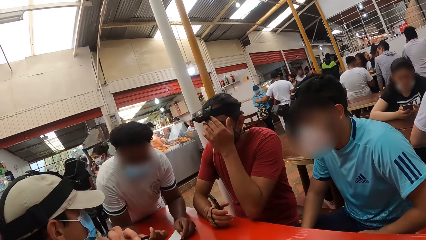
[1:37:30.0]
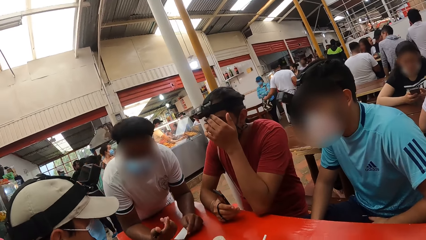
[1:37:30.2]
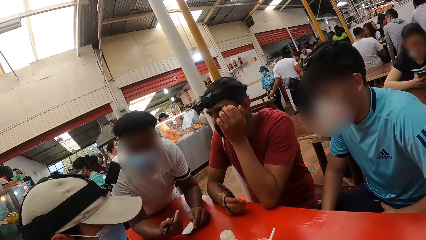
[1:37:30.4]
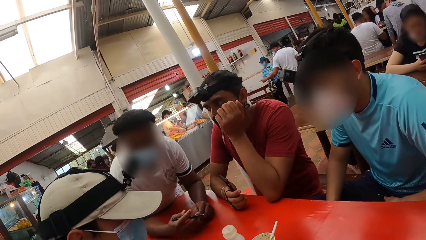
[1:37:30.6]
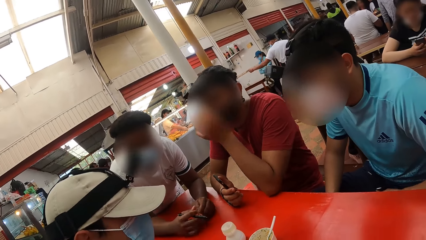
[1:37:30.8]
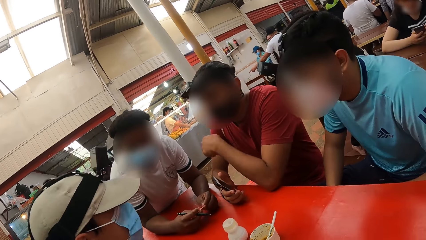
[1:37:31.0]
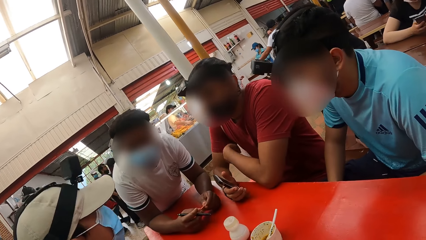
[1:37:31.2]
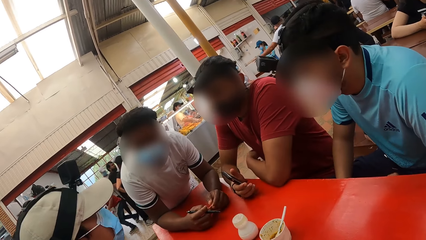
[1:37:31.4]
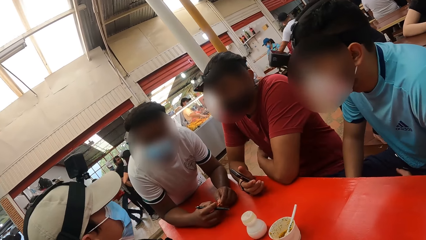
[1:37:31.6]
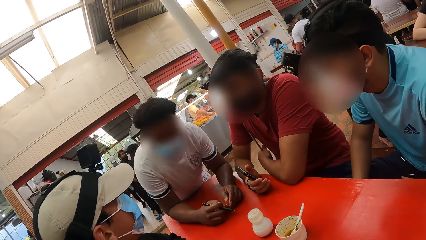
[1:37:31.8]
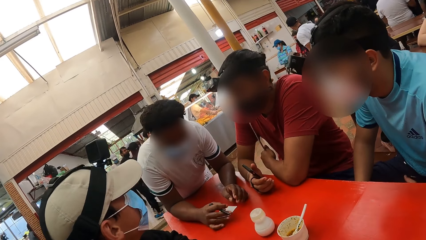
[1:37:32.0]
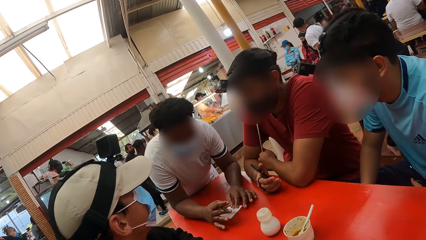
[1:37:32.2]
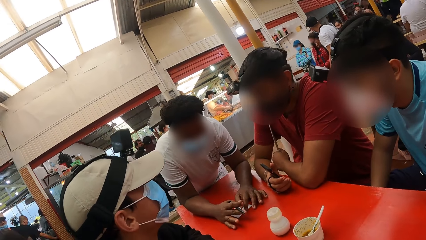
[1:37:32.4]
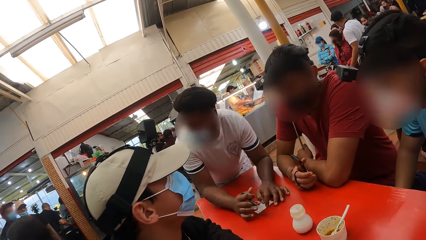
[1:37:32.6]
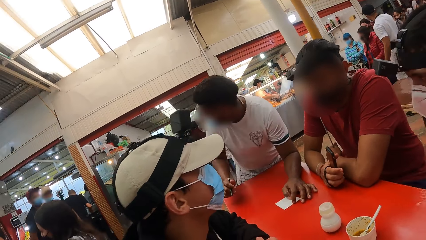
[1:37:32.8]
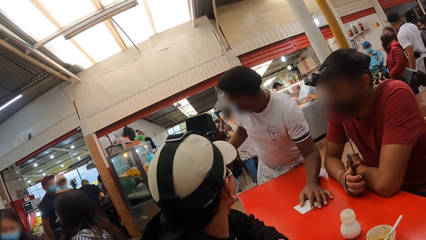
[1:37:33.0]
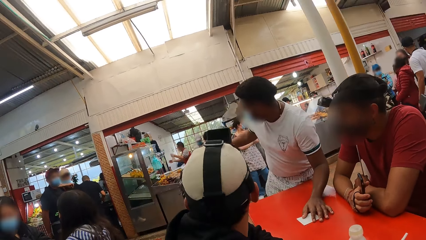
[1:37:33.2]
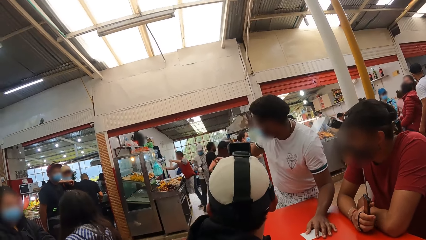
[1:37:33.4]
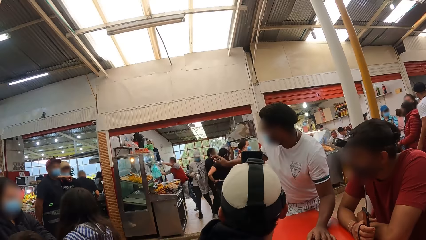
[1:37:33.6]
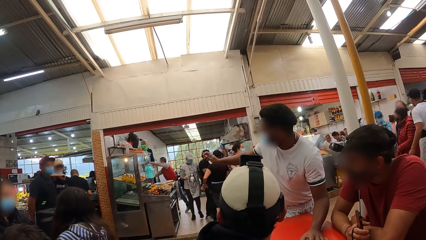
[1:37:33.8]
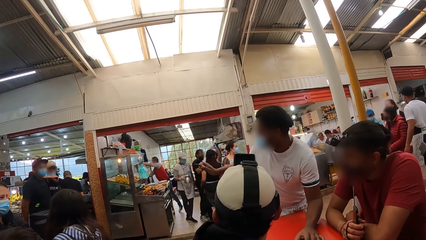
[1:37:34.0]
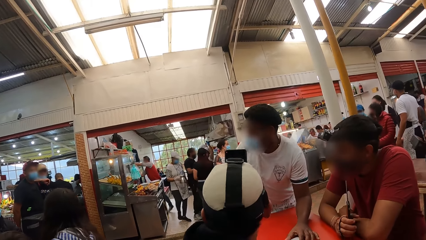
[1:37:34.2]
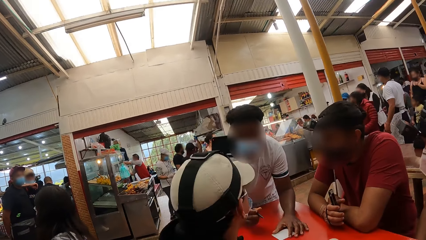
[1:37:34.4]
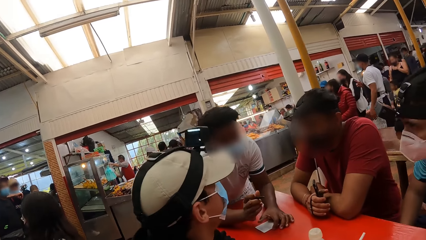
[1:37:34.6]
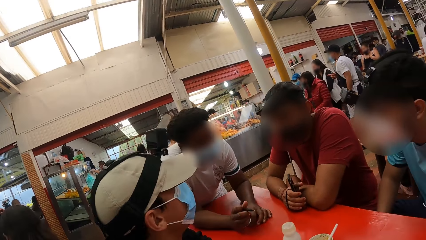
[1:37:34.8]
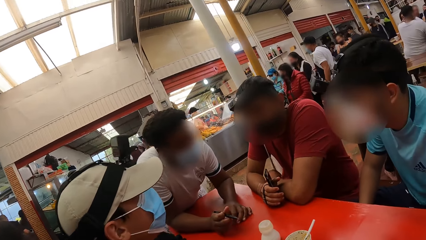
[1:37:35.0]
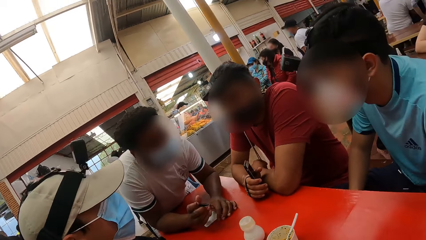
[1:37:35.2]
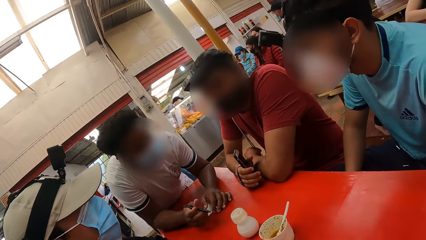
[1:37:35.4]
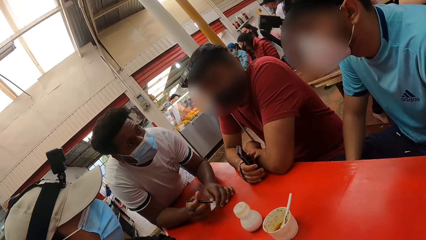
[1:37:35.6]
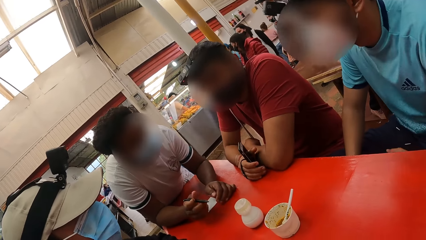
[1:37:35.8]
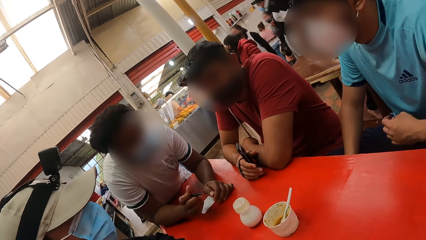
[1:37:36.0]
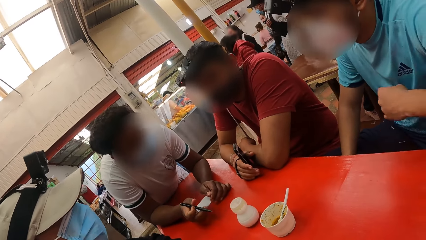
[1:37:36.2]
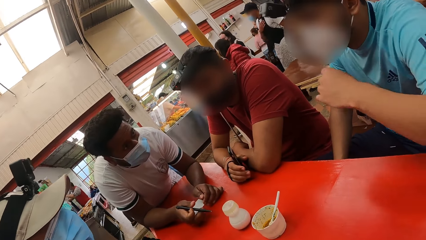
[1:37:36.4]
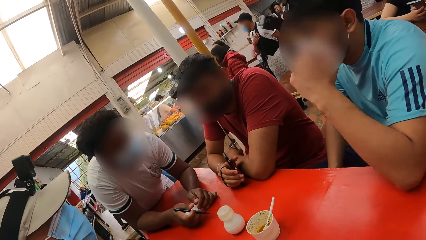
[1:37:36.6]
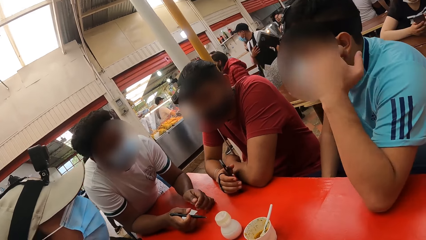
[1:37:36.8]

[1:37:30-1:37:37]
A man interacts with another man, a third man and a fourth man. The fourth man drops the hand. The first man points aside. The fourth man points to the food shop with his right hand. The first man talks to the fourth man. The first man interacts with the other man, the third man and the fourth man again.

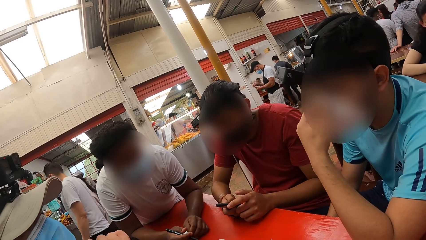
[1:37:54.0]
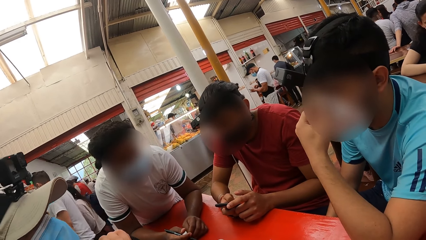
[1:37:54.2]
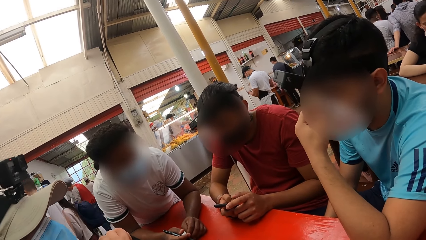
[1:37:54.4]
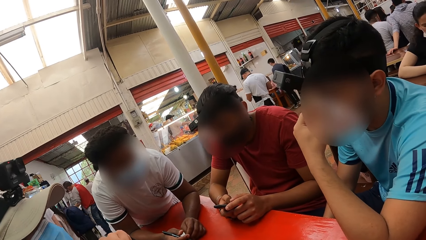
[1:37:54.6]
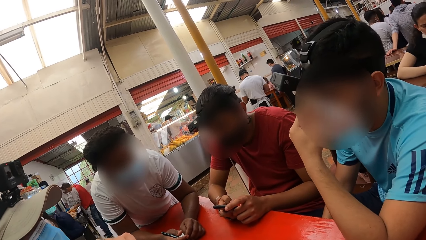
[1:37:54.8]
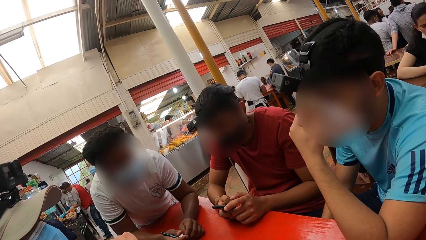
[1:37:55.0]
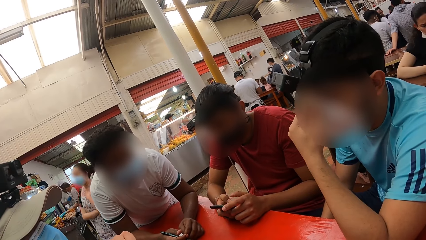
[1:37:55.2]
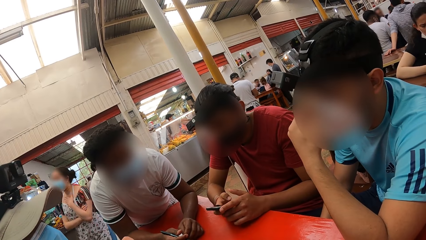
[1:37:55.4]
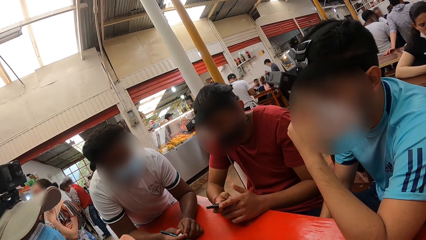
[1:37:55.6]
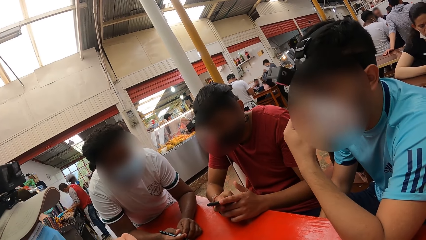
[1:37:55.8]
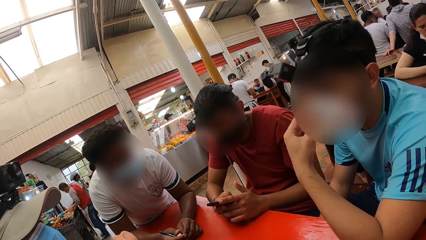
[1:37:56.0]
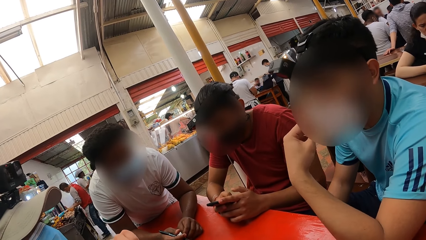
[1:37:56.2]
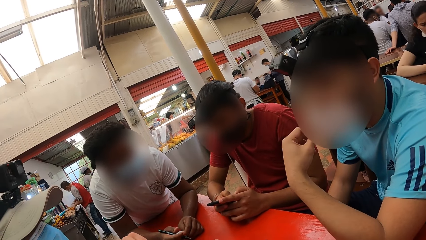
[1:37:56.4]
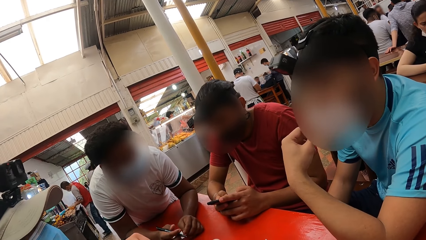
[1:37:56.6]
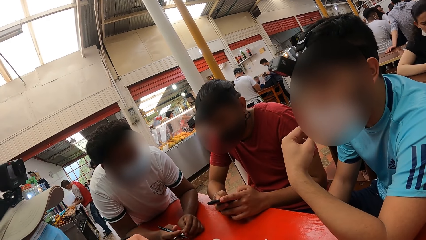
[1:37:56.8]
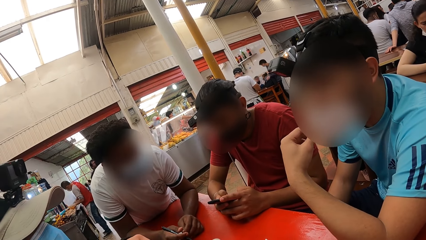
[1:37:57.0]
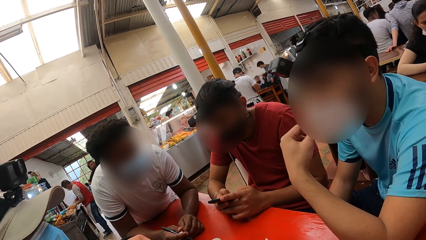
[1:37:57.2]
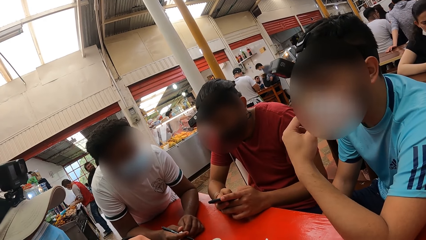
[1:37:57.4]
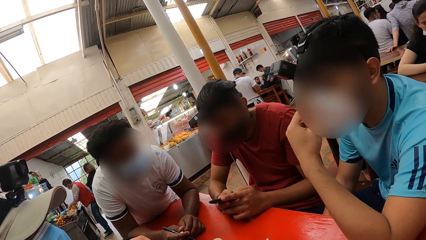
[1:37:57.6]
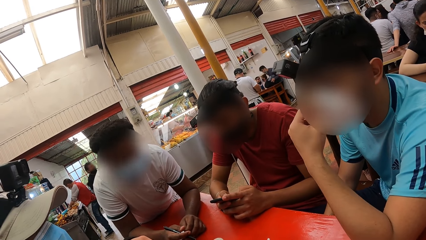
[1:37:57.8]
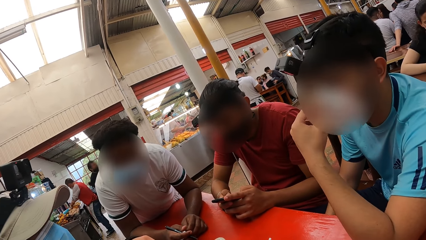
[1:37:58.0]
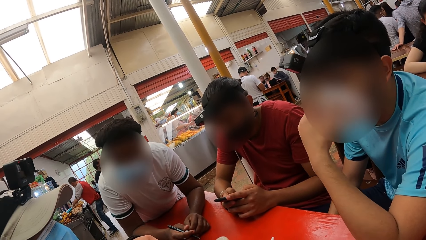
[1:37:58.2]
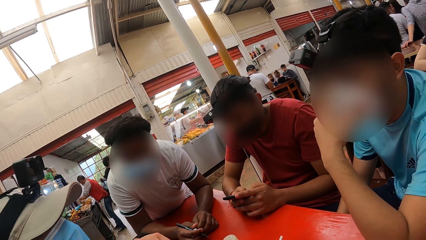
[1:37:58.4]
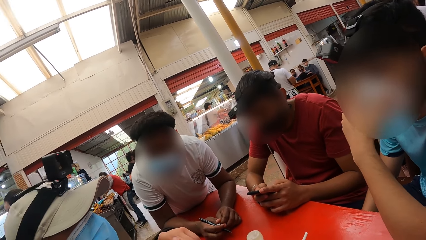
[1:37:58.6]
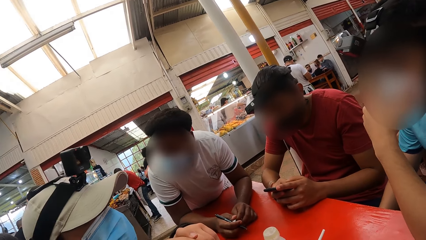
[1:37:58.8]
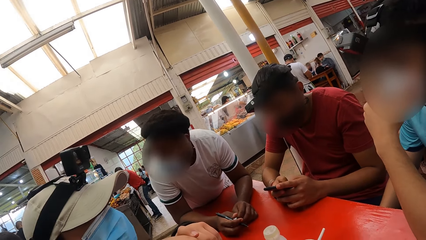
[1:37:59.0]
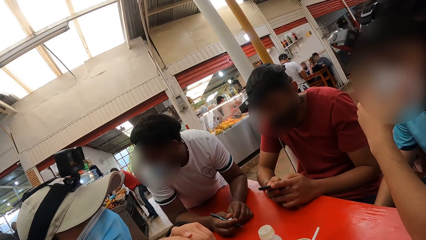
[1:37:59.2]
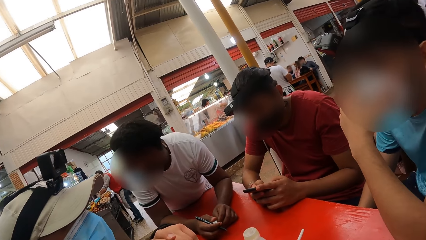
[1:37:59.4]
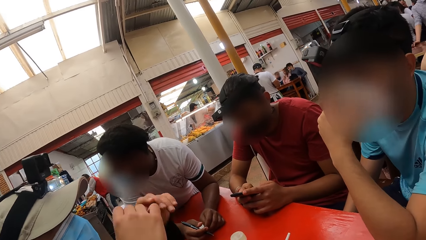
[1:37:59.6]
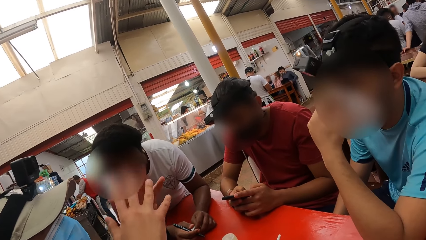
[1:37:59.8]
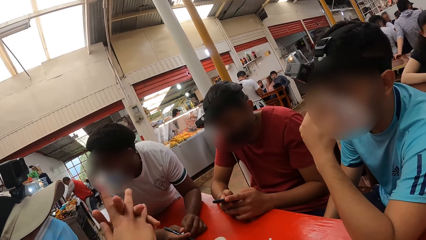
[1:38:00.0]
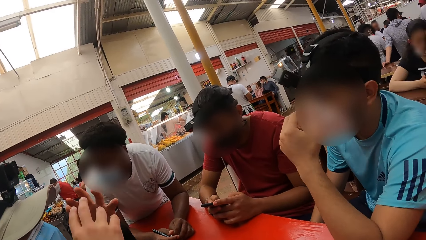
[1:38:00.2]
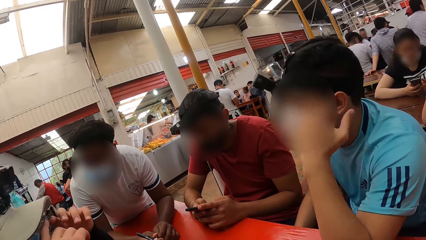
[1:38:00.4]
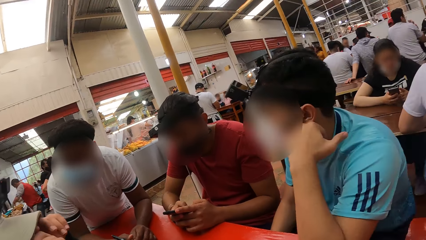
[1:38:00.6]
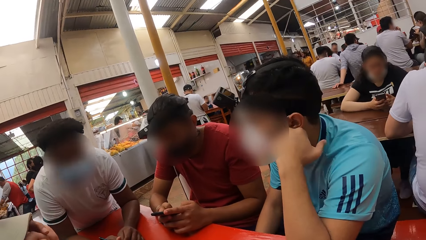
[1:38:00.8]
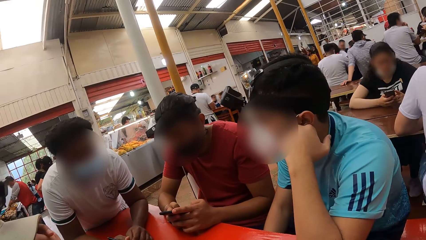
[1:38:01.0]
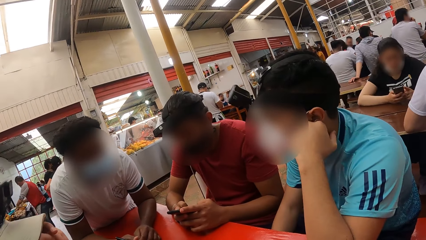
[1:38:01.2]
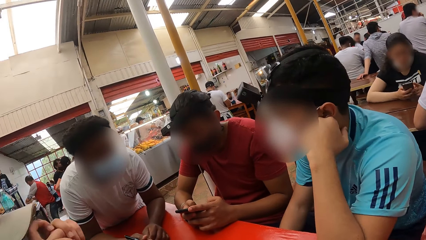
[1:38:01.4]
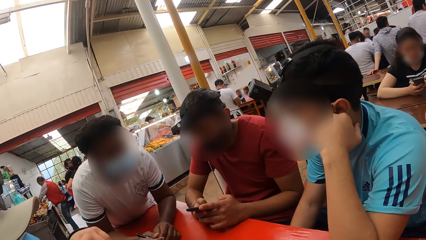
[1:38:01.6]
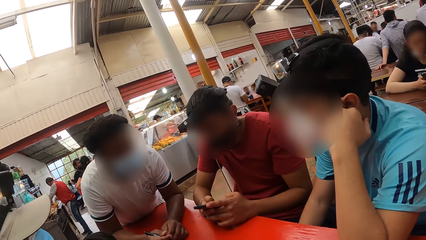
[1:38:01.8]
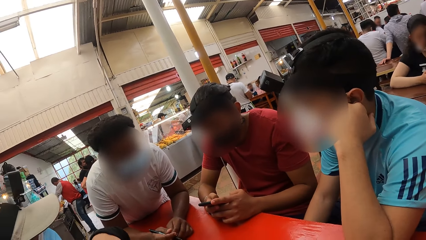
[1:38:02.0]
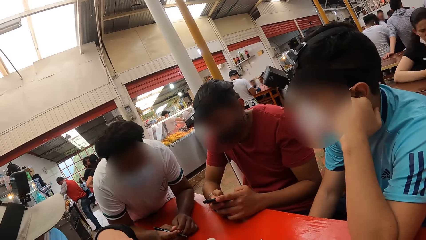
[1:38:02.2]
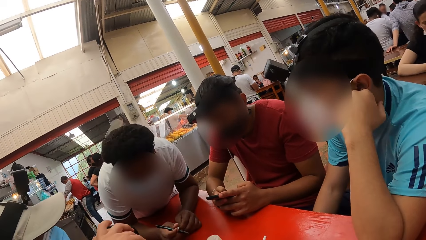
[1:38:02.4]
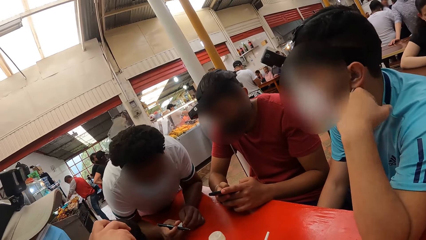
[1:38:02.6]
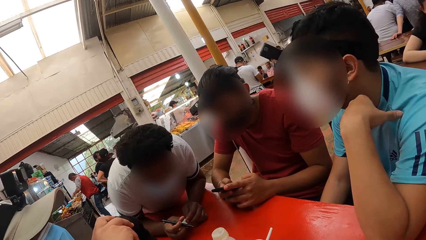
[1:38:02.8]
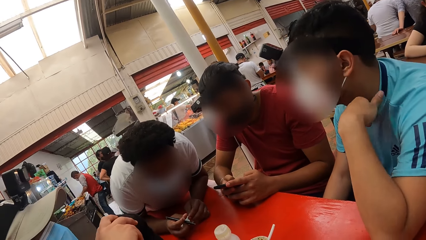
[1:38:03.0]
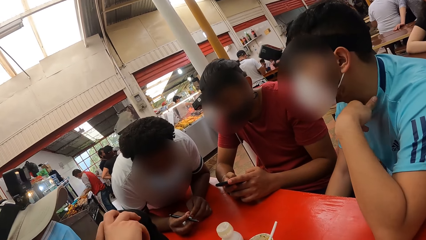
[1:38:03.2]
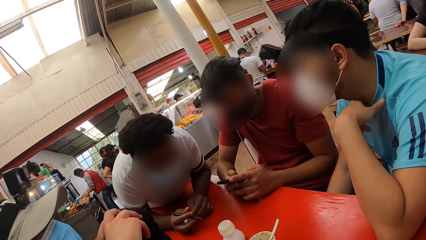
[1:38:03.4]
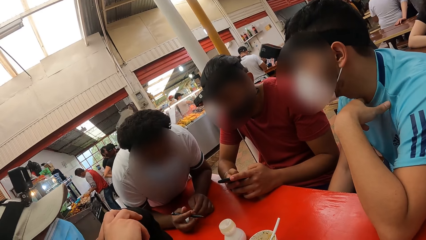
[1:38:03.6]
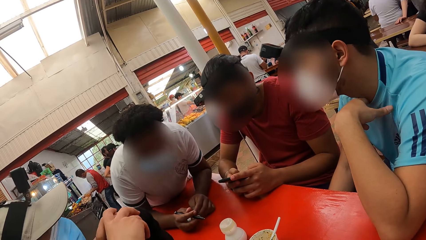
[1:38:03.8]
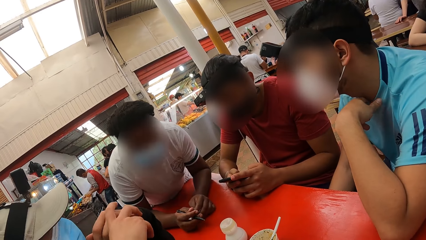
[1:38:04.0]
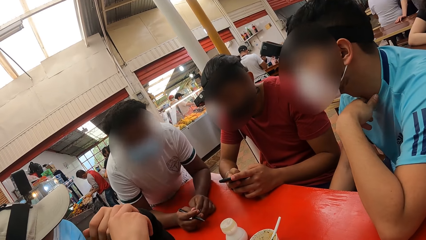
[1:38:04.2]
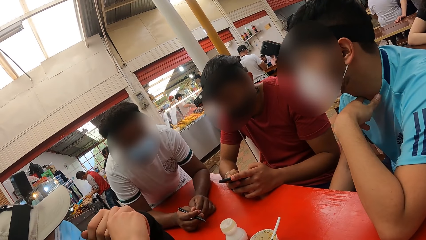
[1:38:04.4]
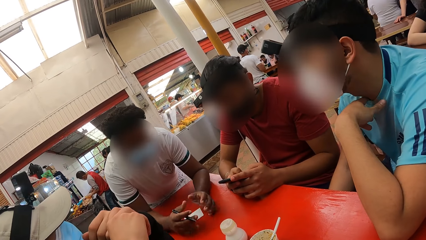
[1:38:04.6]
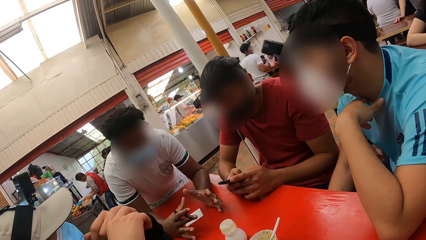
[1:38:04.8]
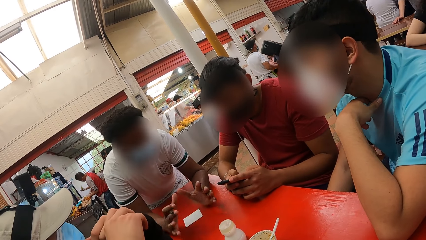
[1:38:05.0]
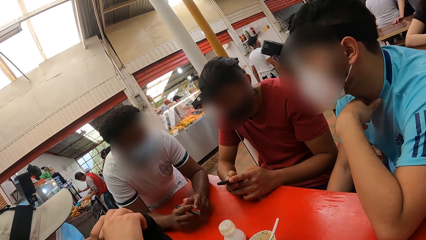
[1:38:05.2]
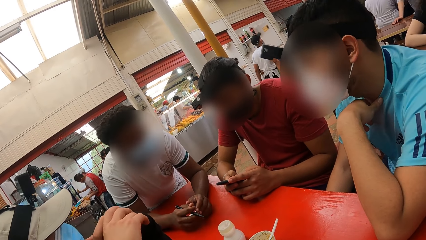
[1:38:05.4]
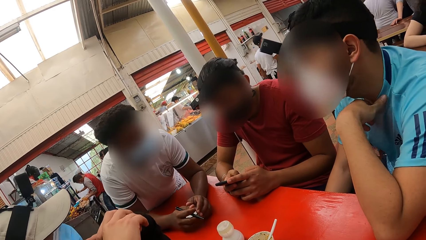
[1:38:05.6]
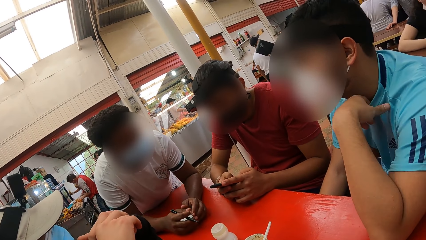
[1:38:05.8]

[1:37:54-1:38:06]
A person uses a phone. Another person touches the face. A third person moves hands, touches the face. The second person supports the face with the left hand. The third person moves hands. A fourth person talks to the second person and the first person.
